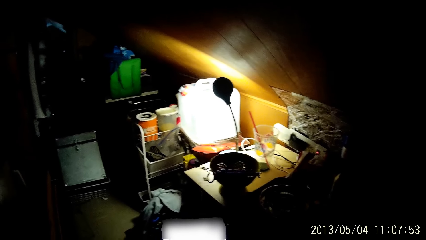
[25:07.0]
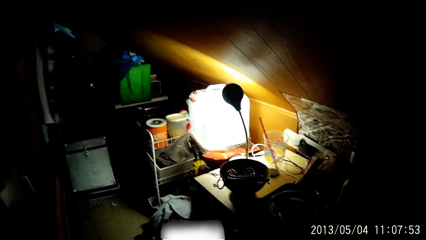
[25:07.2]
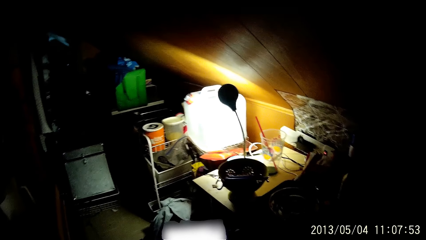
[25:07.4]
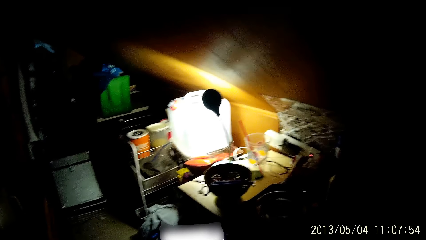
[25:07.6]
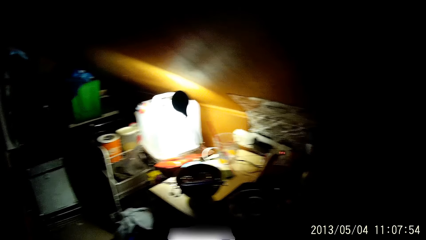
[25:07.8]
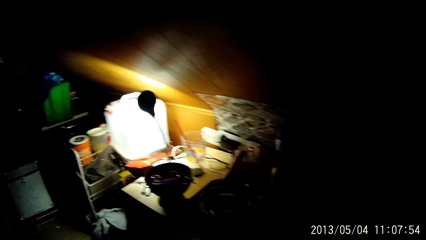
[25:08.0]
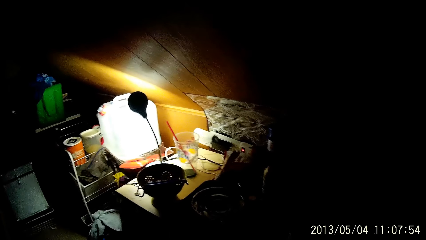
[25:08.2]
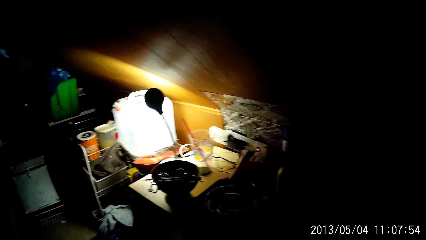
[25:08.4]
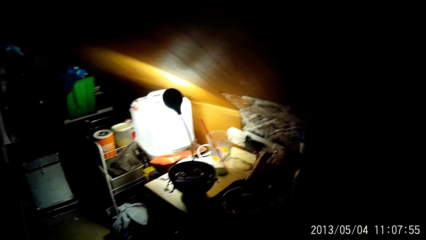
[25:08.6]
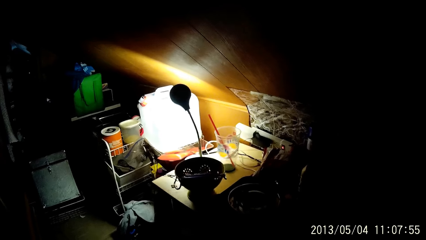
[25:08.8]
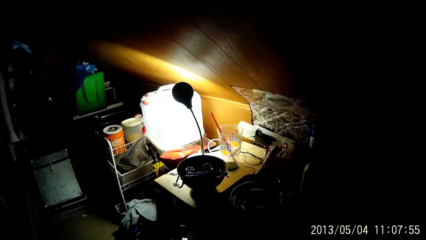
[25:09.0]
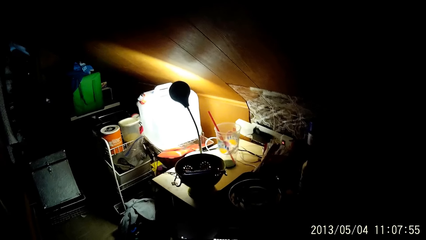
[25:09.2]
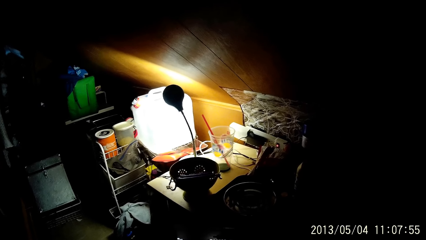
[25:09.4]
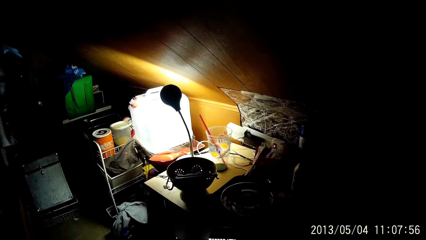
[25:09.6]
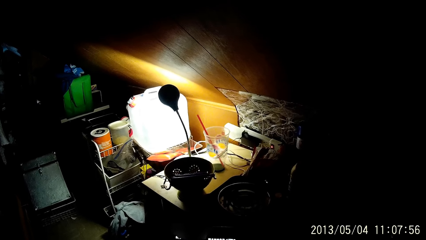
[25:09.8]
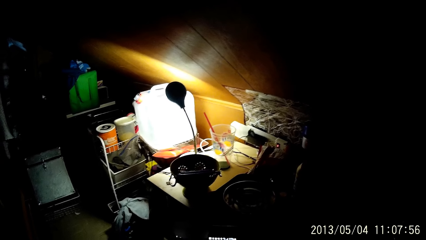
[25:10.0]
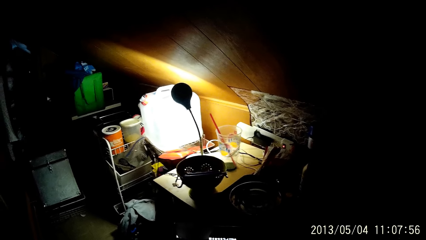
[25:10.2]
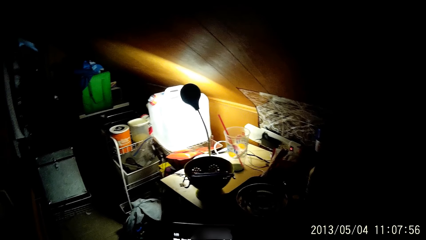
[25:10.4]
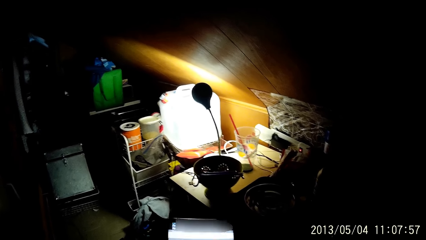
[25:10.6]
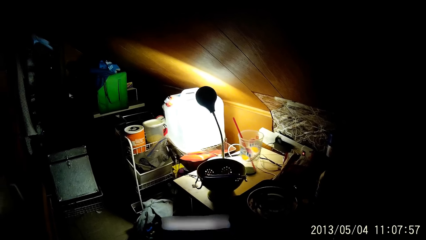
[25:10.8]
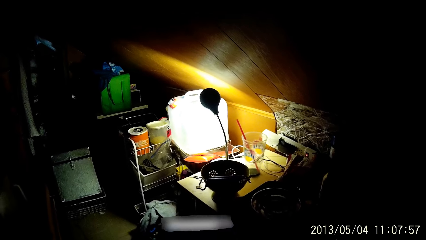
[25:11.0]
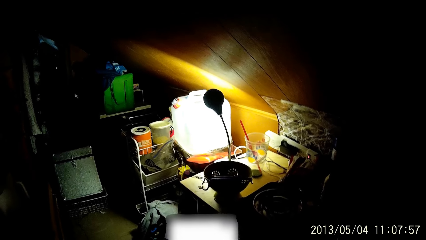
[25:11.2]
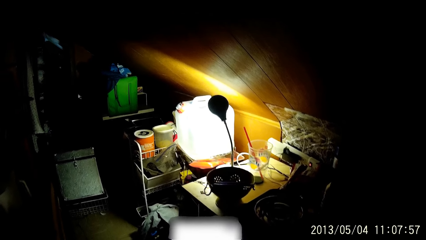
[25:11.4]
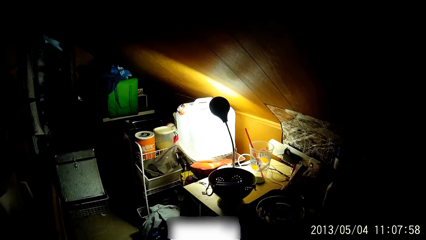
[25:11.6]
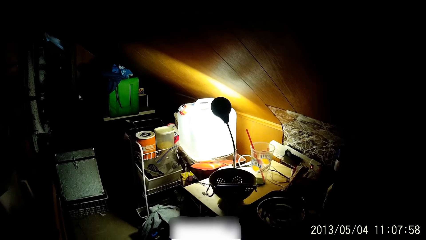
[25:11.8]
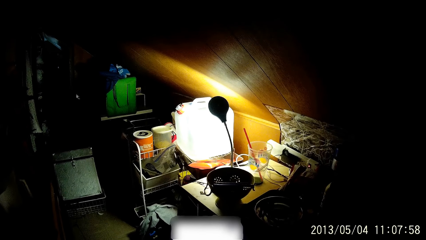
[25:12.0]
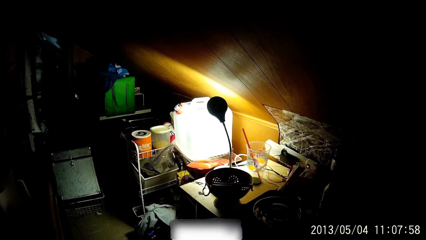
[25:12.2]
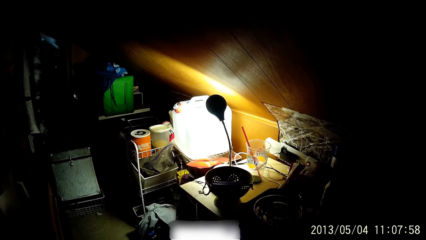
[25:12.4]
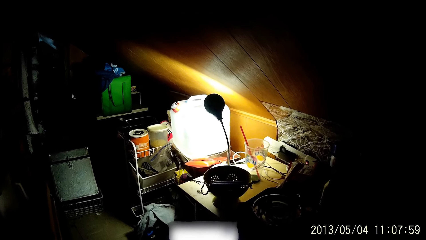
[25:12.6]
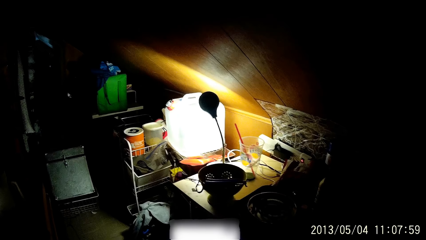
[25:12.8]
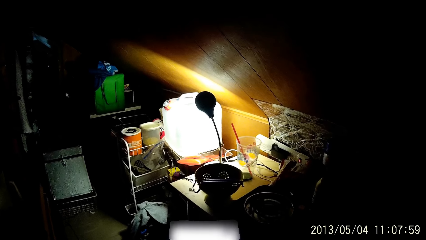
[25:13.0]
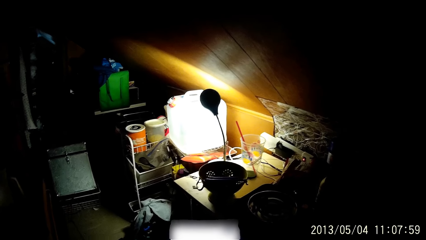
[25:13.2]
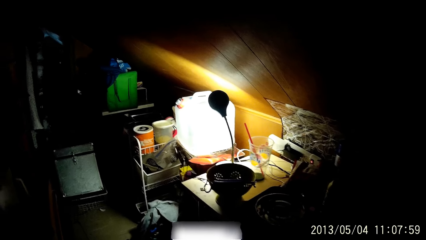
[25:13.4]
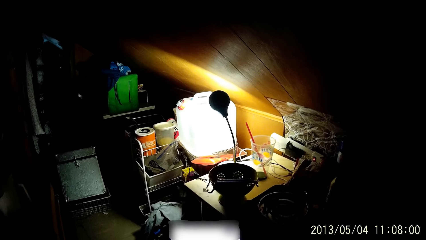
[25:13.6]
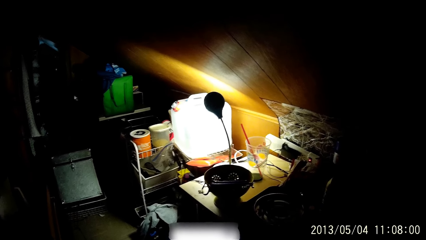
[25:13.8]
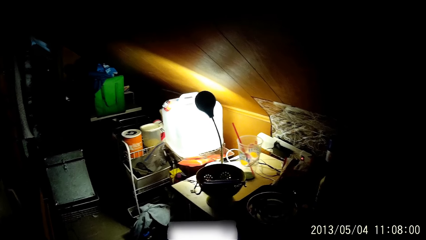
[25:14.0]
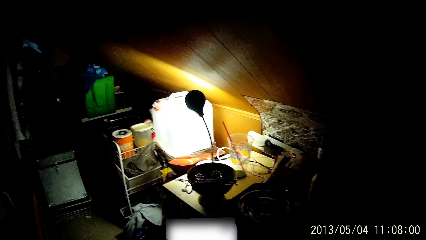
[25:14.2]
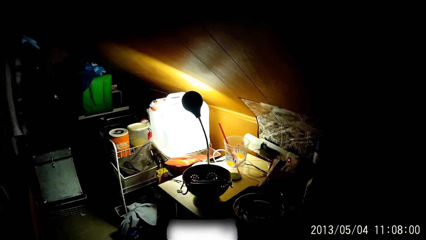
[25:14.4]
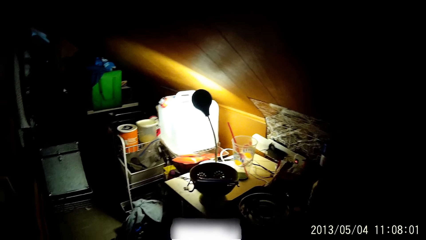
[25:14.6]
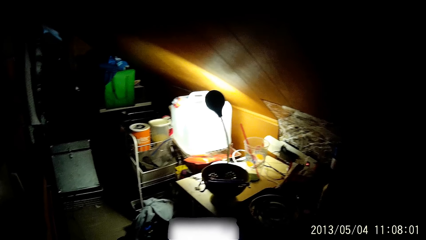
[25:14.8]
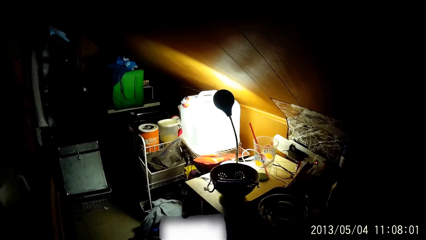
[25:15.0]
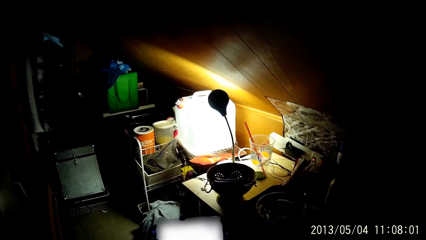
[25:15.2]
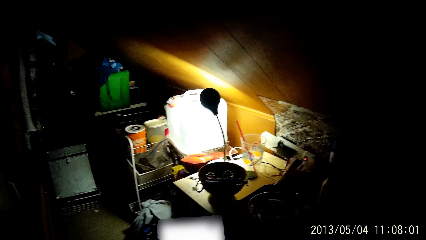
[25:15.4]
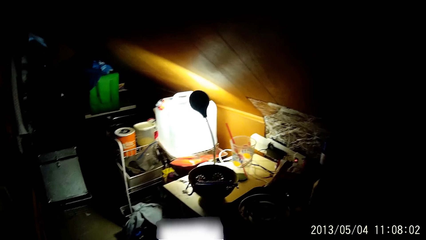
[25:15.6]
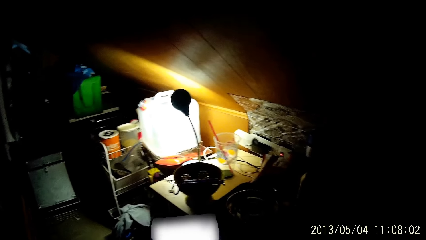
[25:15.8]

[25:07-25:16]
The camera wearer looks around. They use a phone.

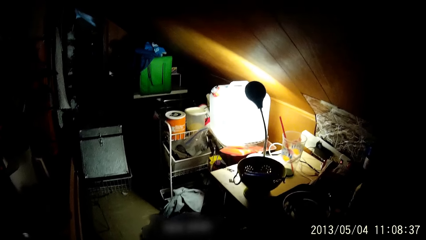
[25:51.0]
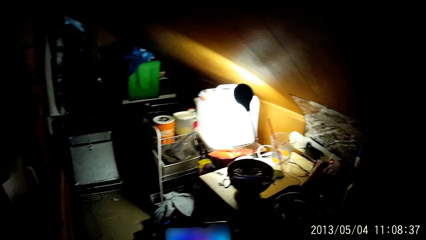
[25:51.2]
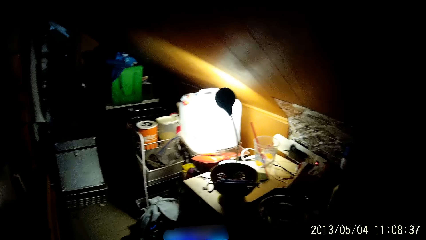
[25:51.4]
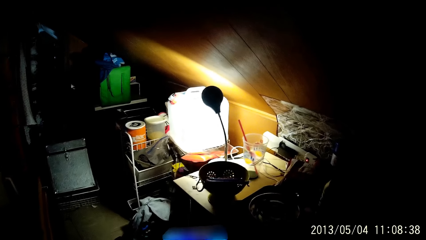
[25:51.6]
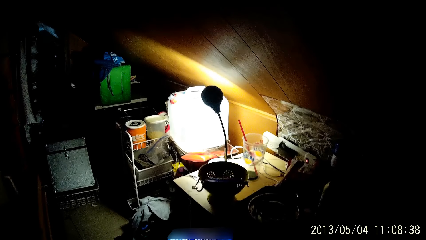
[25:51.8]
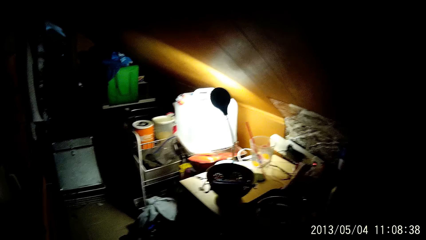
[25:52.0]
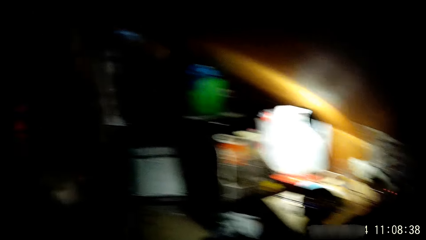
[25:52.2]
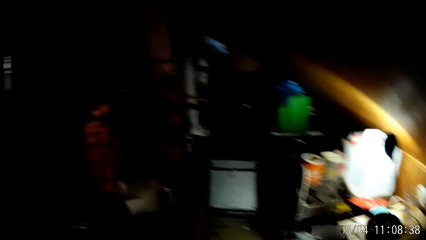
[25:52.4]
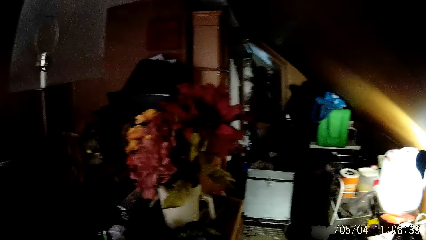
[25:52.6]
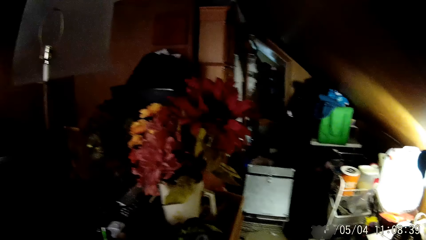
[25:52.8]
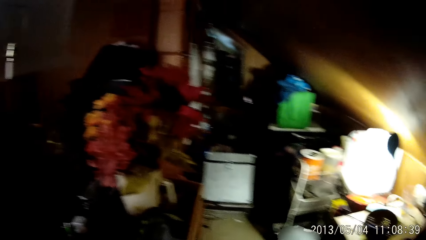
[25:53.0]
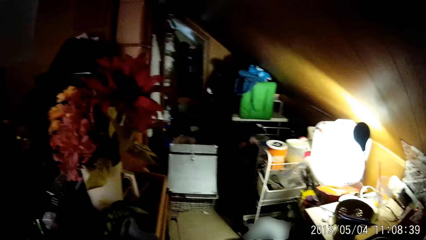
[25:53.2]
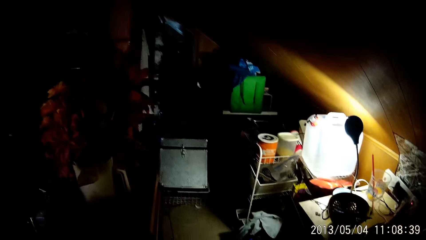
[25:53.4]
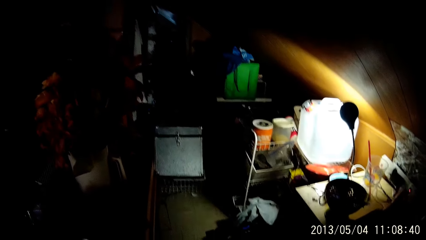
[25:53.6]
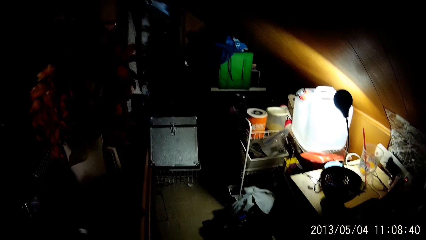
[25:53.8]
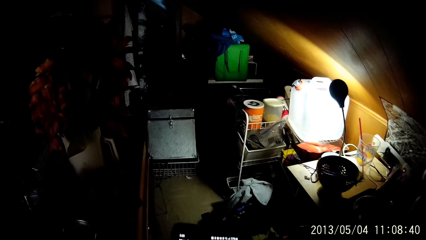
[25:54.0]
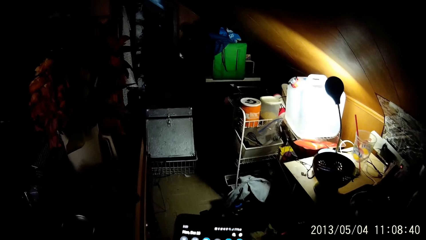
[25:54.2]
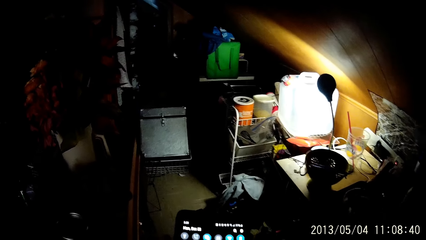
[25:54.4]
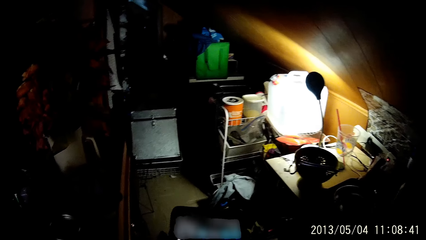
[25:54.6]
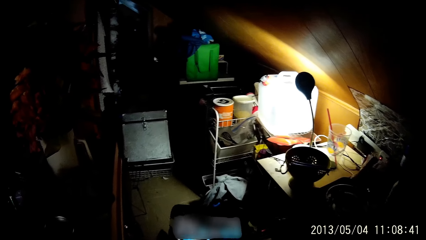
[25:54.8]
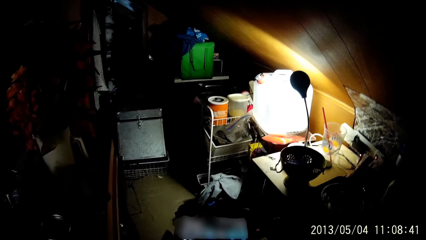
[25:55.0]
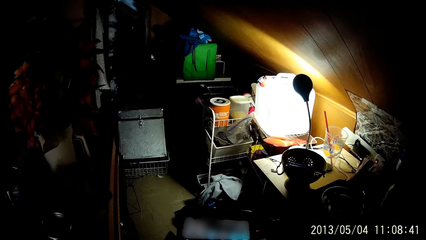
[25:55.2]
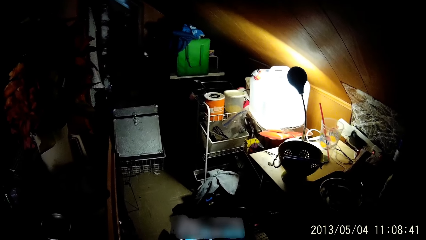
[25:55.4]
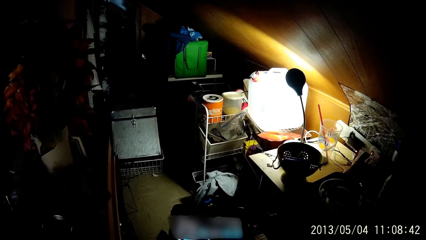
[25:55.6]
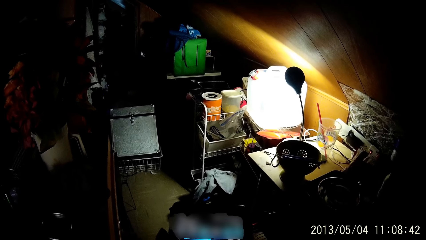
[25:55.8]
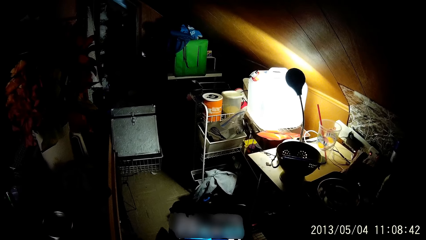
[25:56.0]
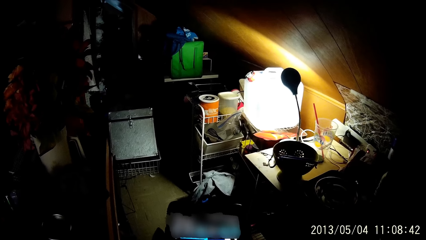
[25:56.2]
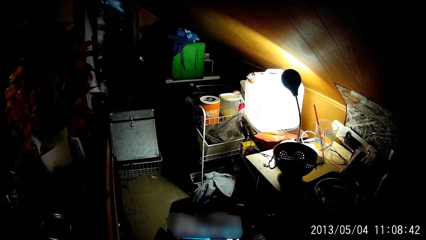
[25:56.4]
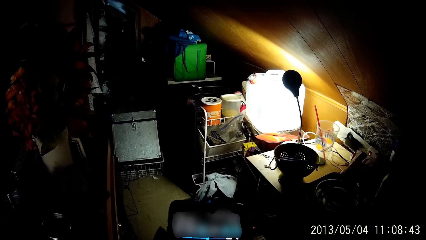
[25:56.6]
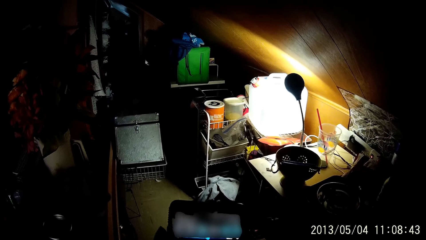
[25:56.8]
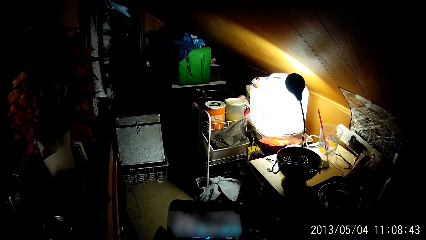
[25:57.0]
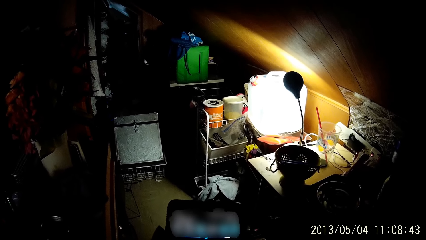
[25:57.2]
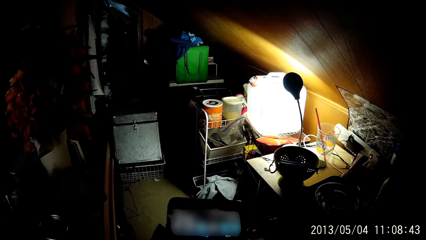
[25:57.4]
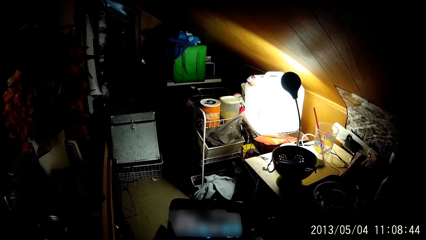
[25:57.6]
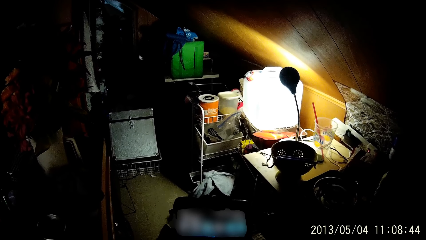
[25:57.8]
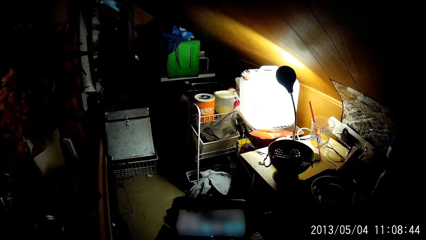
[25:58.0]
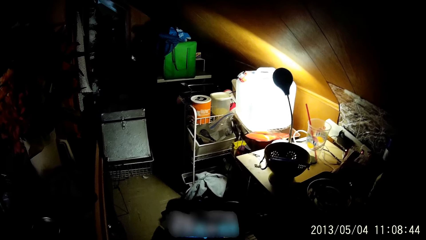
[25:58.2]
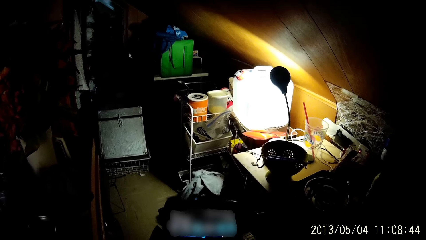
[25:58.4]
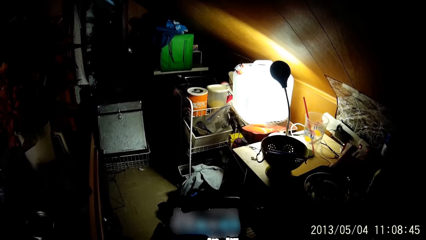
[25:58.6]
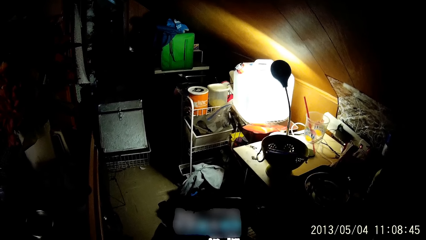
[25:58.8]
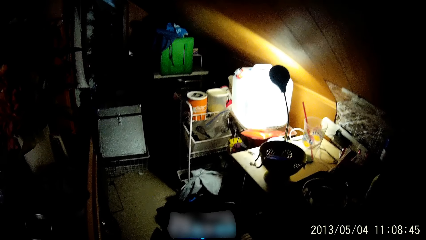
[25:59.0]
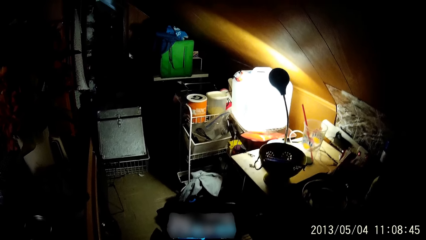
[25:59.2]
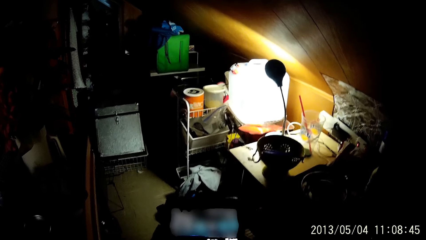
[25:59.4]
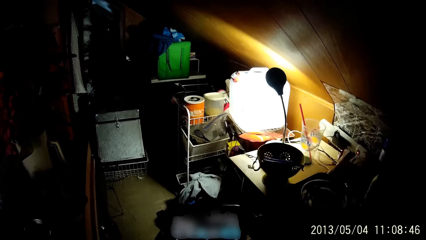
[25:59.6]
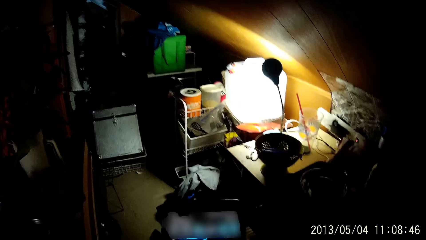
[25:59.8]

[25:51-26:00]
The camera wearer looks around. They use a phone.
